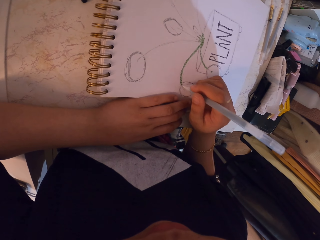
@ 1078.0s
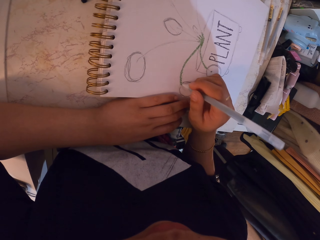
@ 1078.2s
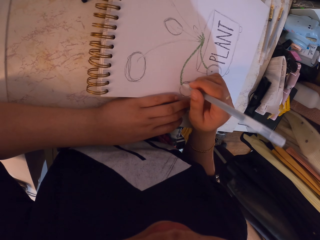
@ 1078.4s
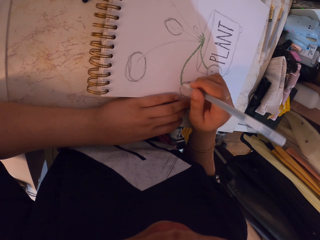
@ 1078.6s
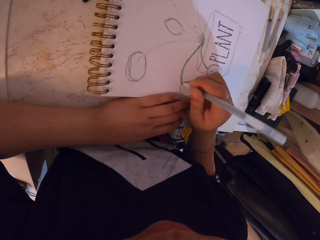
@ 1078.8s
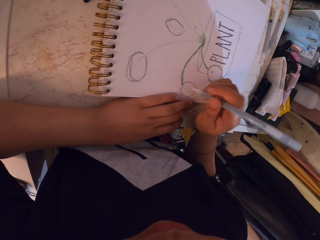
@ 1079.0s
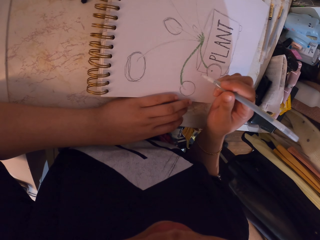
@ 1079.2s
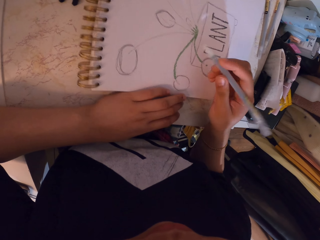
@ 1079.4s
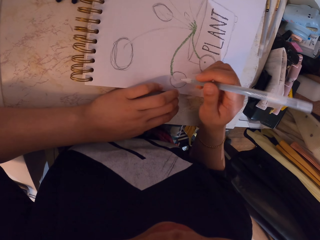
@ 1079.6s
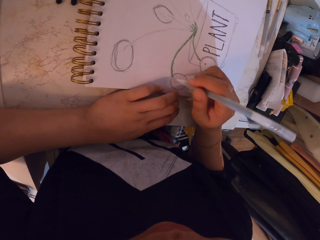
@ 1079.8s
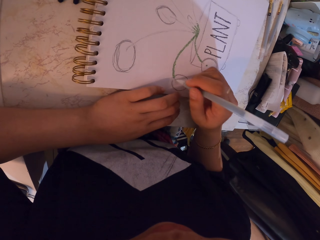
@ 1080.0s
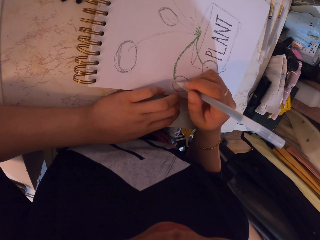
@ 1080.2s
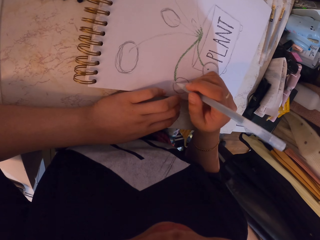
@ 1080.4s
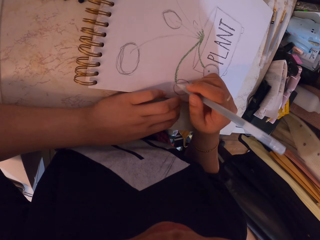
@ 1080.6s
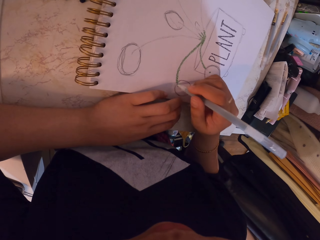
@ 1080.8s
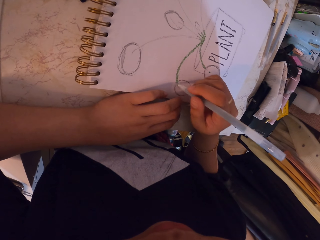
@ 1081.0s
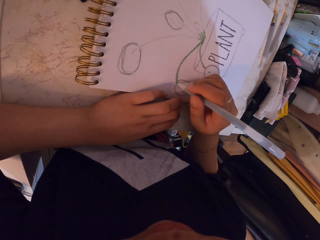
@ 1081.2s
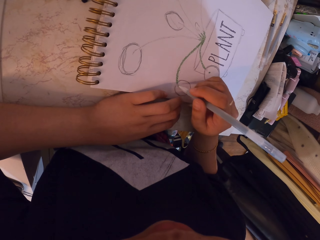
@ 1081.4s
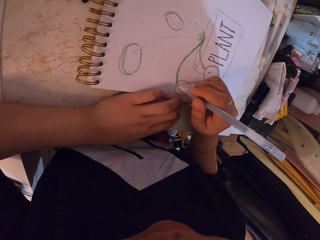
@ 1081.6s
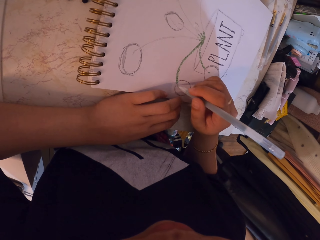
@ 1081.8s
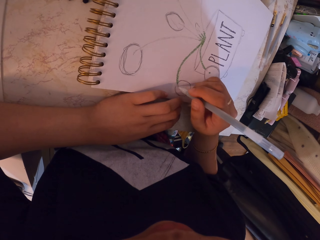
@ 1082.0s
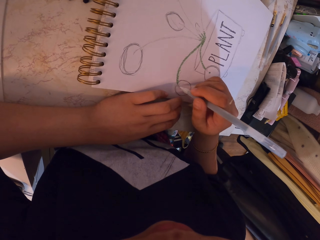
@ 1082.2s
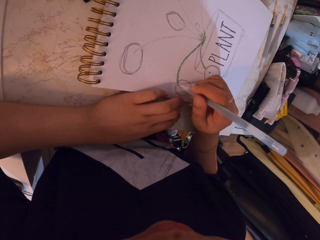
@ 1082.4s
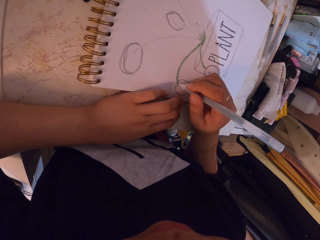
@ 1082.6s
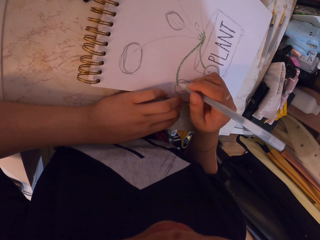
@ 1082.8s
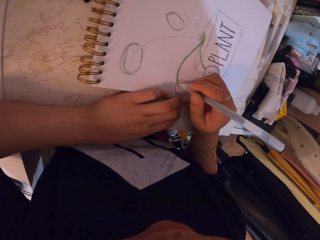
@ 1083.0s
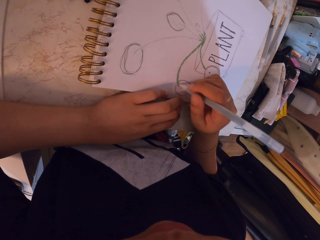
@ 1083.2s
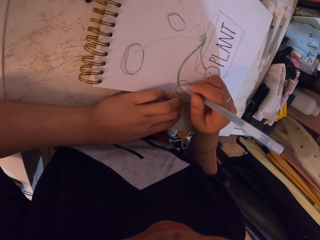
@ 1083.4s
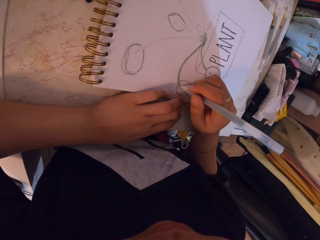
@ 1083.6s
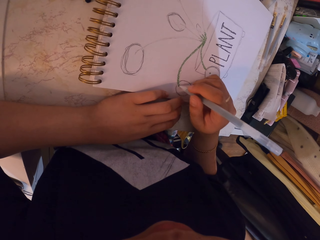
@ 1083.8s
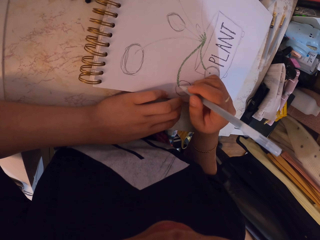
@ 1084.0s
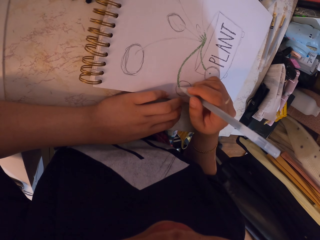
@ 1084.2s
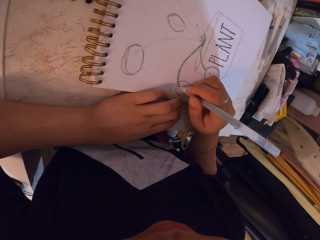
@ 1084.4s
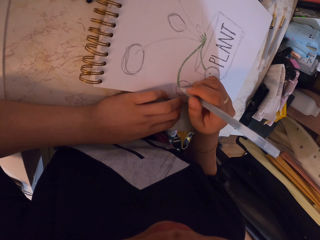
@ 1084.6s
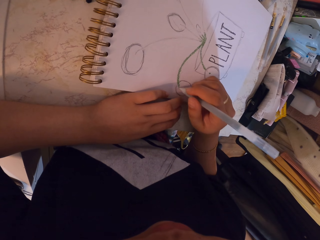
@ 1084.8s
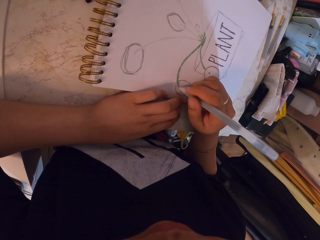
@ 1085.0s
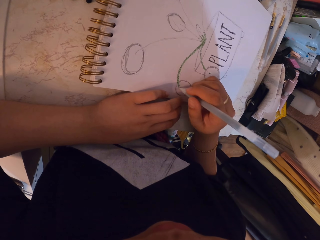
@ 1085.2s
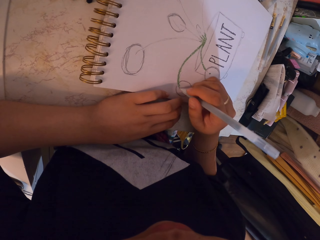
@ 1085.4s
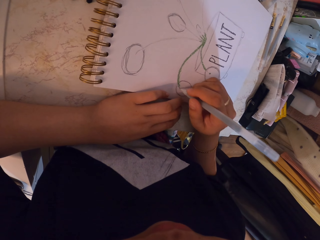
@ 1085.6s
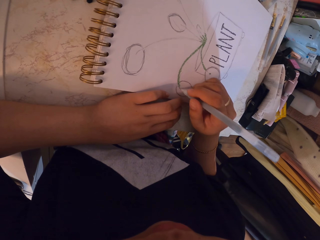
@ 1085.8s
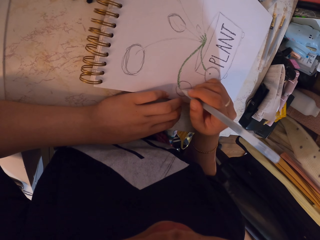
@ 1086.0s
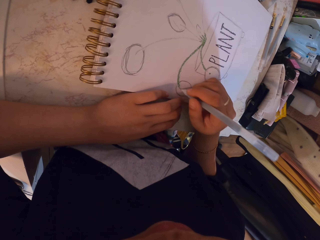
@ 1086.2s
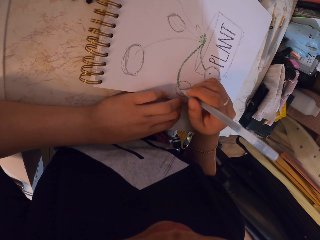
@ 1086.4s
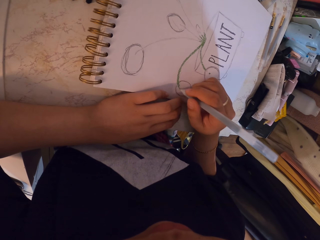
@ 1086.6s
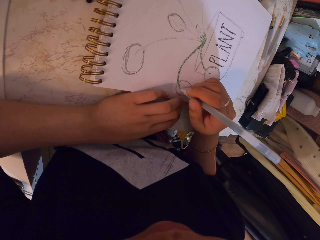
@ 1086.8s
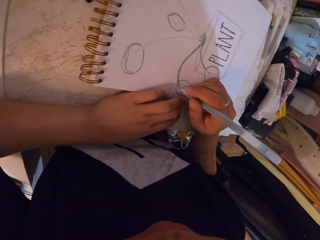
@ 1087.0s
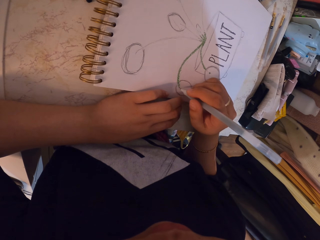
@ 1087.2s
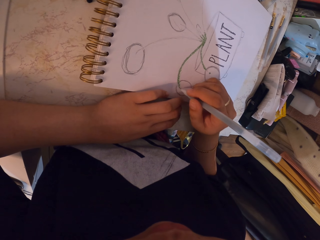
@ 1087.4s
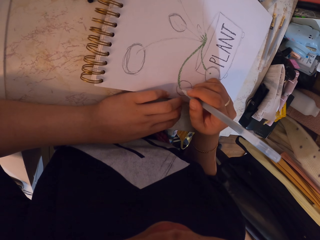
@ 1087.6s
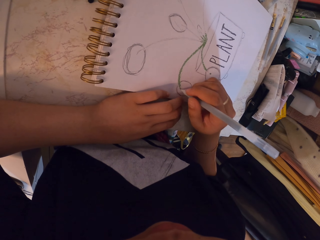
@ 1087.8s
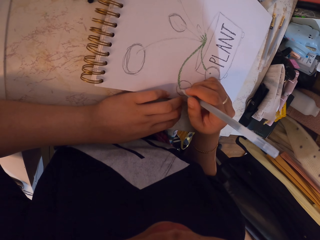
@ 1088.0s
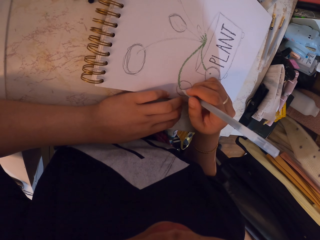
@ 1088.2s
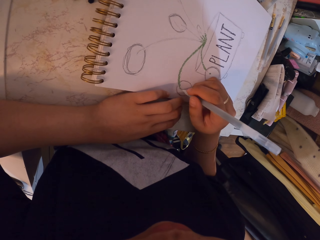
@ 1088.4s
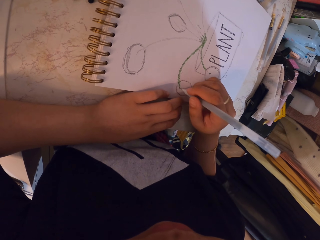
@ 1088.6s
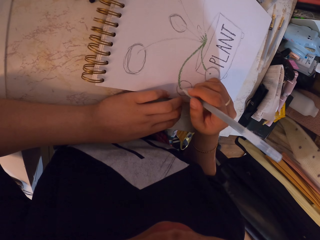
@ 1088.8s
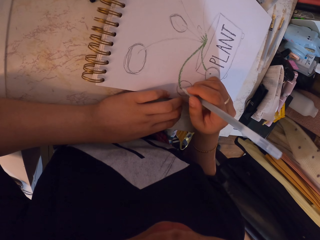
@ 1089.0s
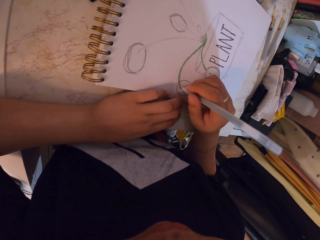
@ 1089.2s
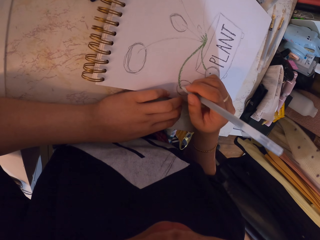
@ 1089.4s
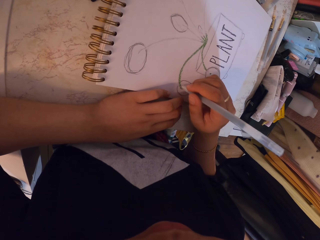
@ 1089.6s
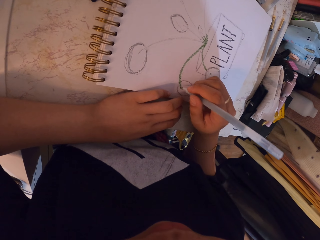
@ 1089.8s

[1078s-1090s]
The camera wearer adjusts the pen in hand. They draw on the book.

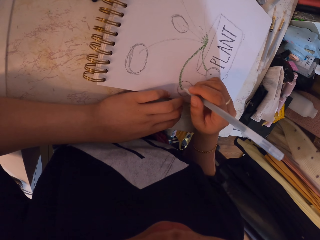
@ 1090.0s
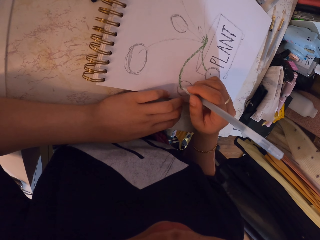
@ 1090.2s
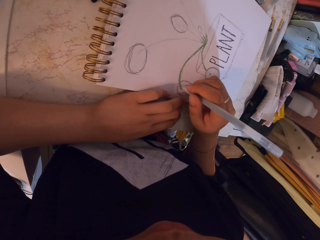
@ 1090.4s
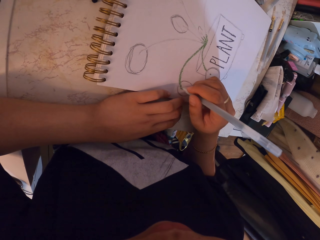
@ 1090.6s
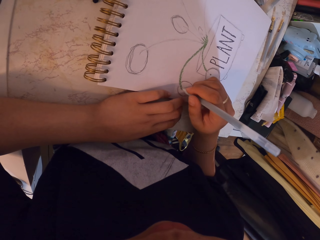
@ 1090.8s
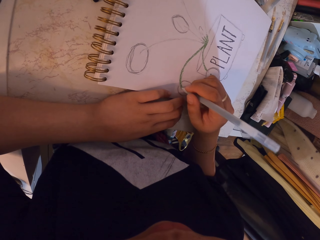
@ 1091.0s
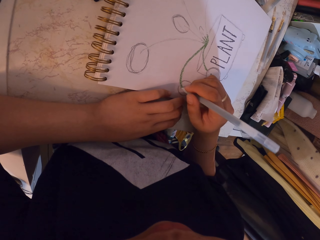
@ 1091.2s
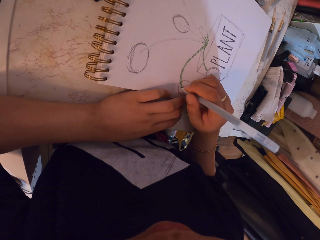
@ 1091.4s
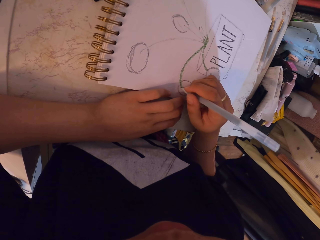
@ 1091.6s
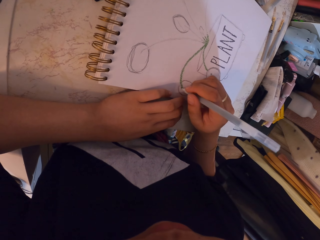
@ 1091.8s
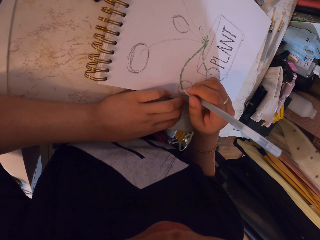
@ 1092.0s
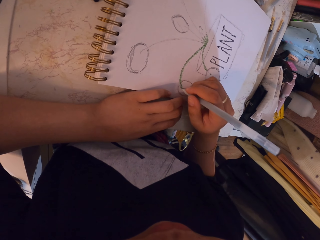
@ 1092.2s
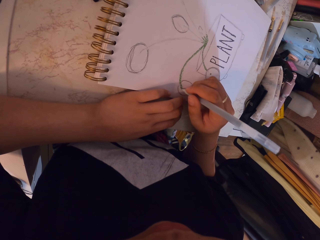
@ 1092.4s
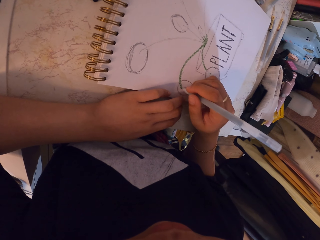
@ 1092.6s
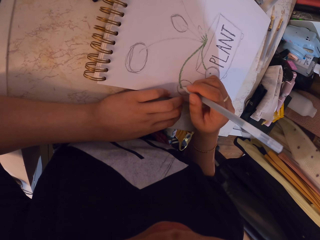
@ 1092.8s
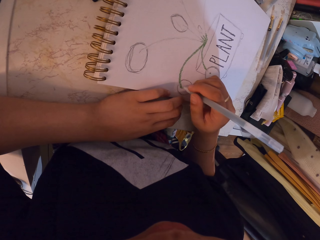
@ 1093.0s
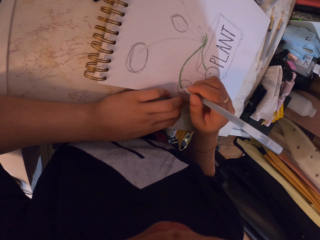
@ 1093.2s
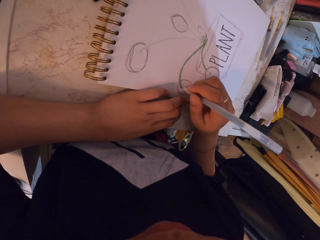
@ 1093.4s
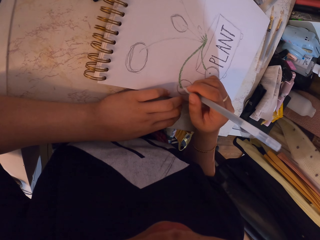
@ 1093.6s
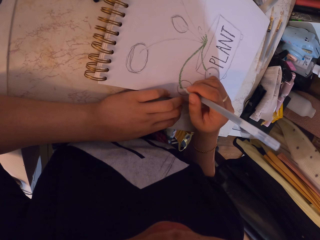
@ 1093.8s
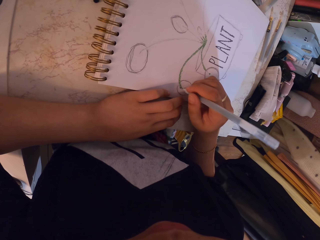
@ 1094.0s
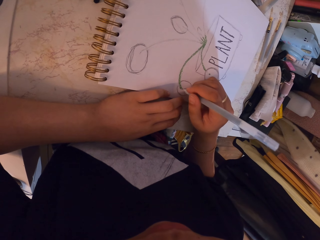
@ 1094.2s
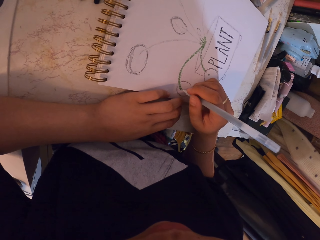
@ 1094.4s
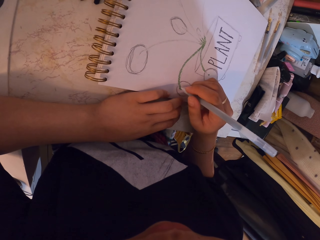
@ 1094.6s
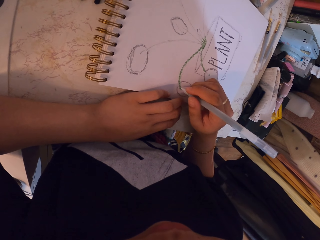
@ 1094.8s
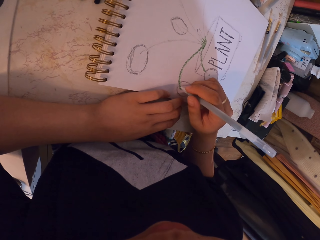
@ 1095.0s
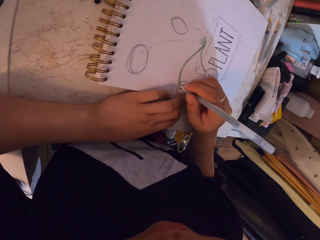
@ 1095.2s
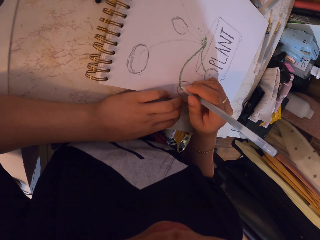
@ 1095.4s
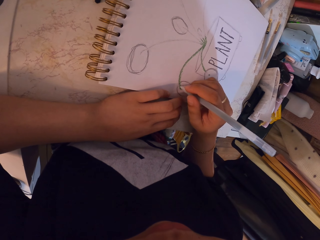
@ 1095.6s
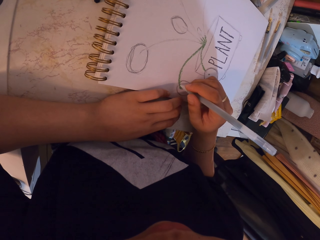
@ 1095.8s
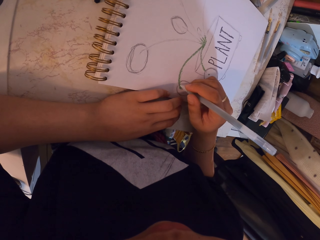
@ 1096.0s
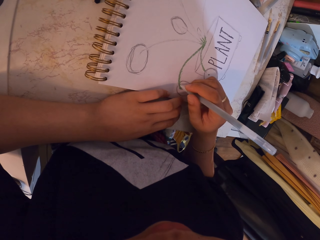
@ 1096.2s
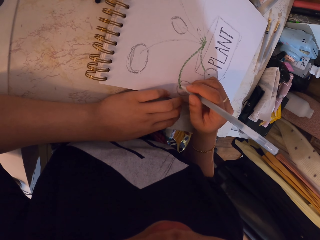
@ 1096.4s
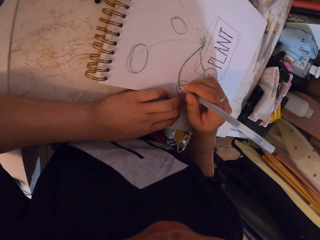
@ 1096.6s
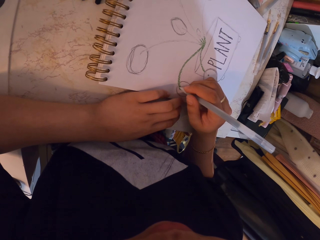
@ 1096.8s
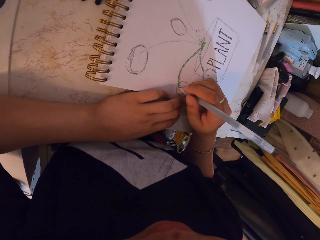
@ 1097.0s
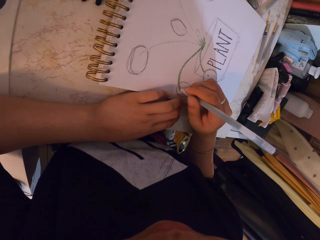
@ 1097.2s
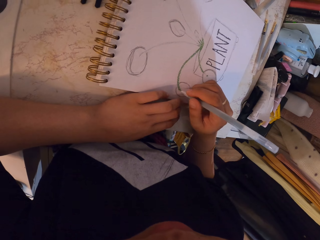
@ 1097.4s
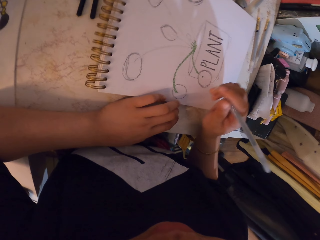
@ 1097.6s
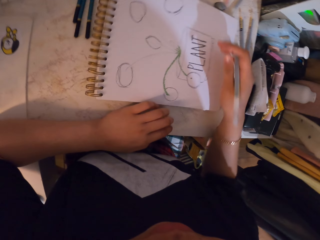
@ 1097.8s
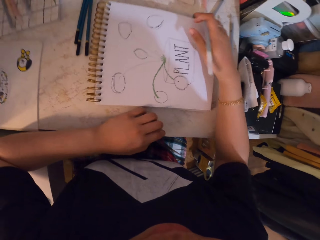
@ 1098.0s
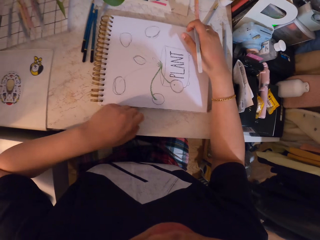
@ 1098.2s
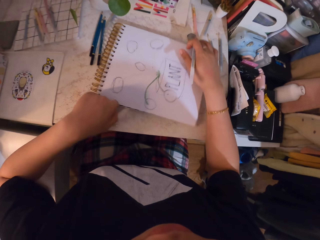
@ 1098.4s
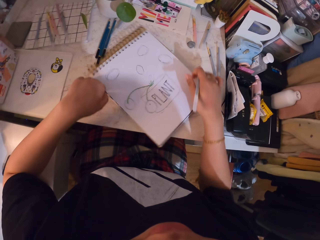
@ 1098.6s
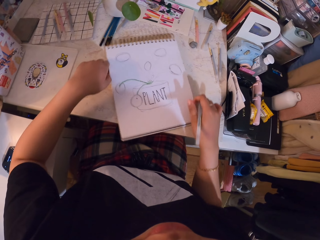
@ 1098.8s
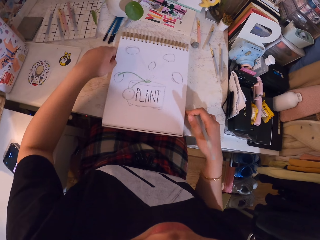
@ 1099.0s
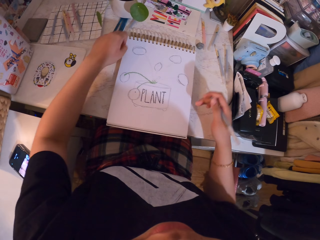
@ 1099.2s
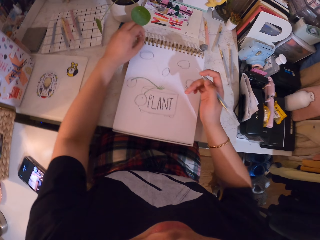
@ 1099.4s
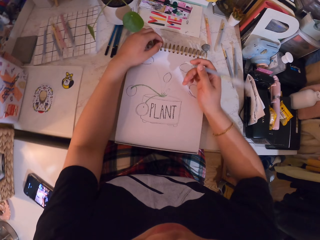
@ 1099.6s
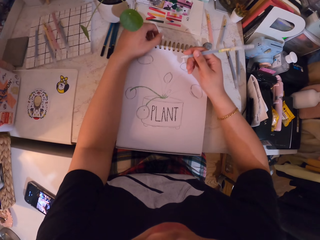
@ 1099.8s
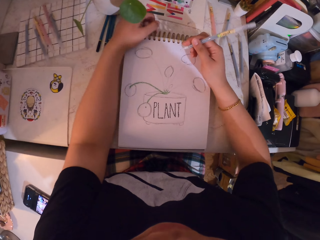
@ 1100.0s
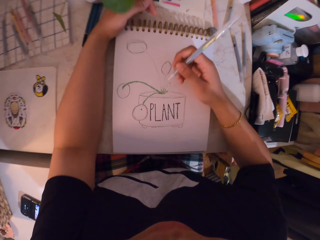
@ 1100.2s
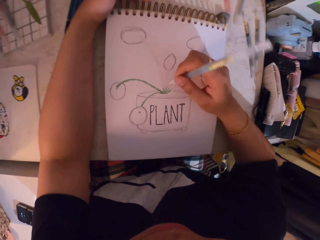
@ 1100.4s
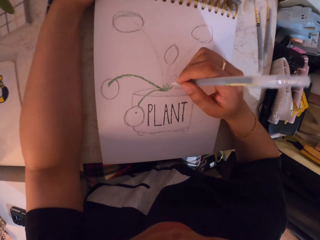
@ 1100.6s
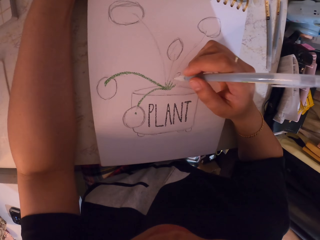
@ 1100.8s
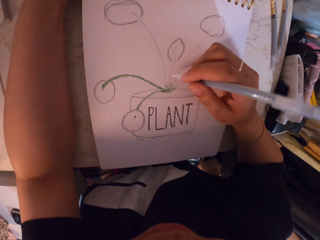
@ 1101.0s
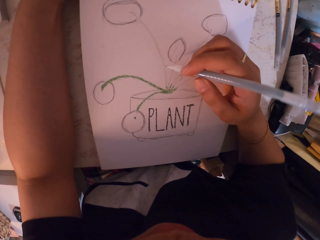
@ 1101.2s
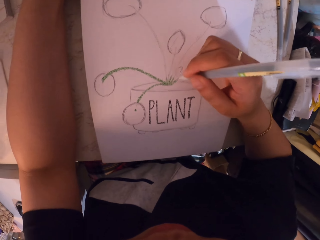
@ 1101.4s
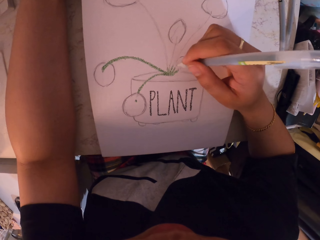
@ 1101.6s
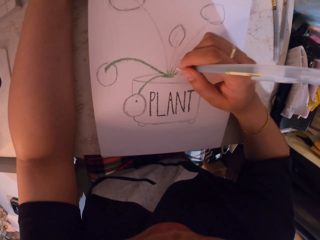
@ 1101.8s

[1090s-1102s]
The camera wearer turns the book.
